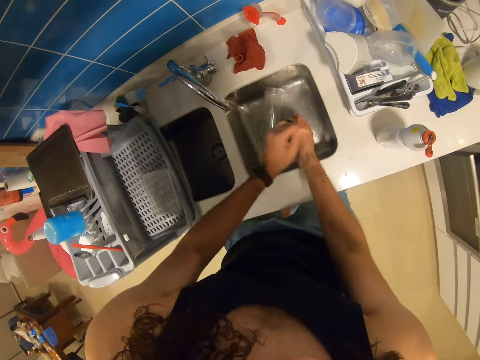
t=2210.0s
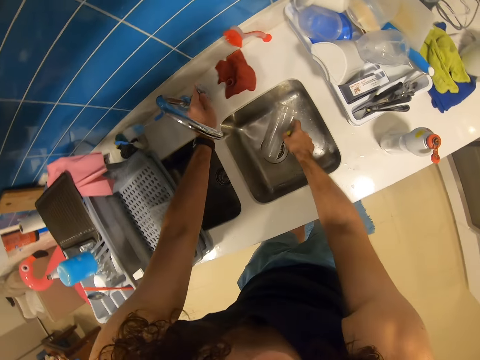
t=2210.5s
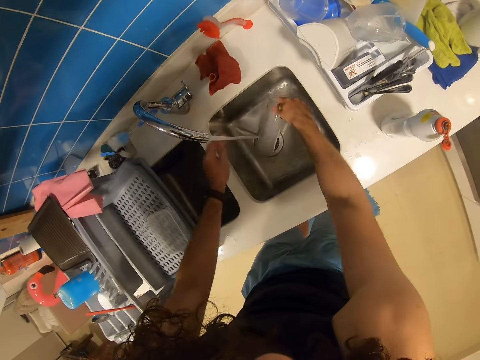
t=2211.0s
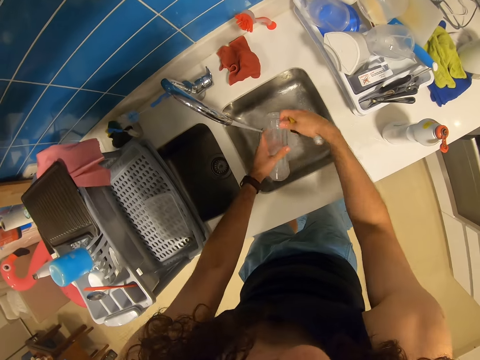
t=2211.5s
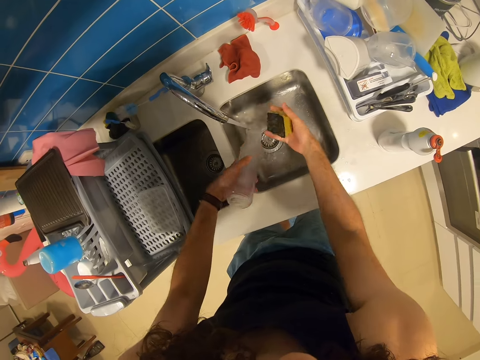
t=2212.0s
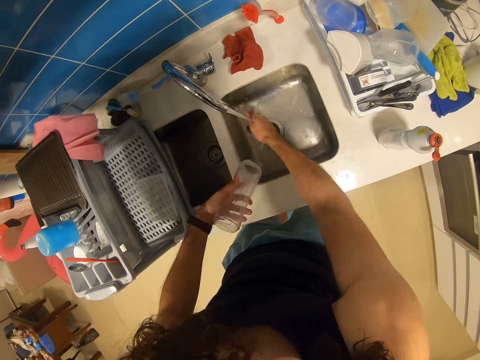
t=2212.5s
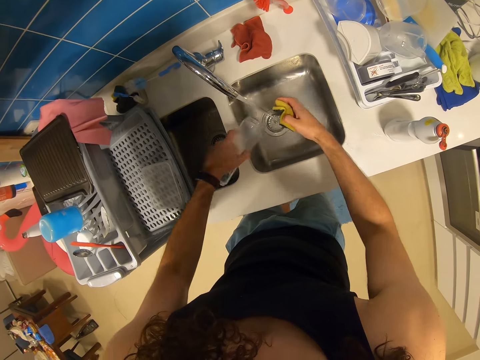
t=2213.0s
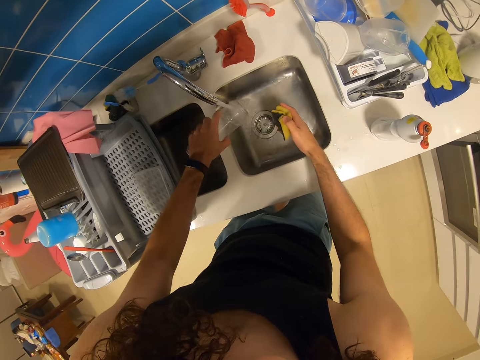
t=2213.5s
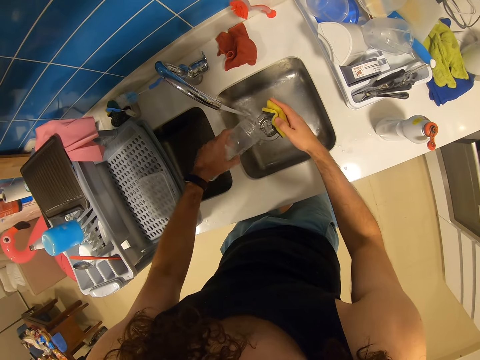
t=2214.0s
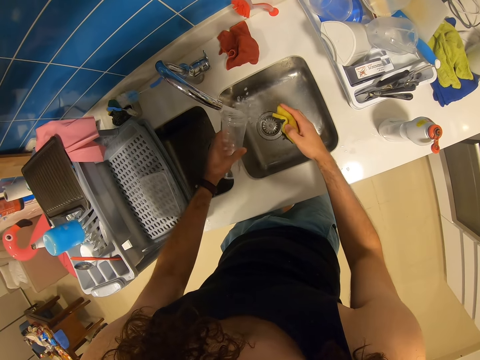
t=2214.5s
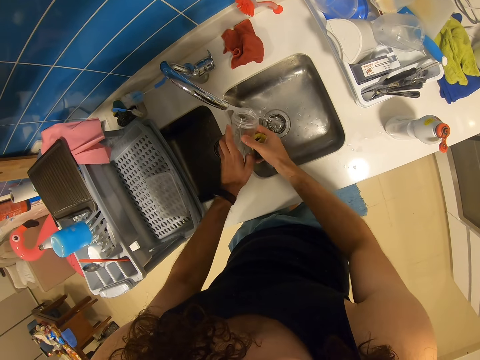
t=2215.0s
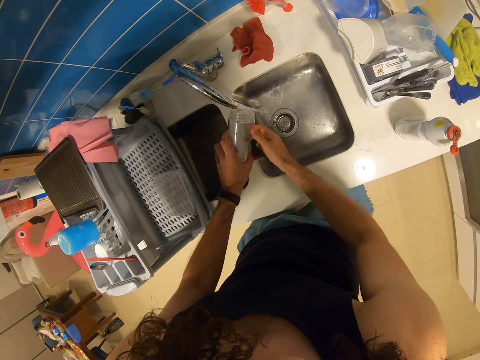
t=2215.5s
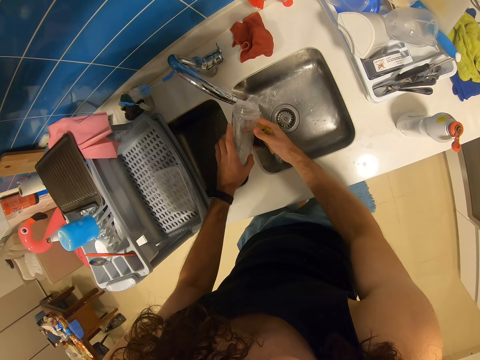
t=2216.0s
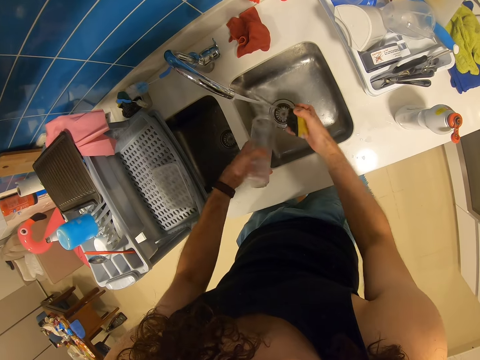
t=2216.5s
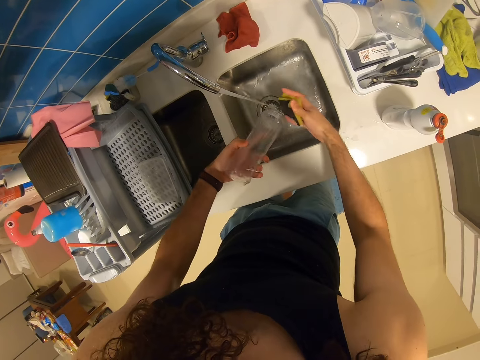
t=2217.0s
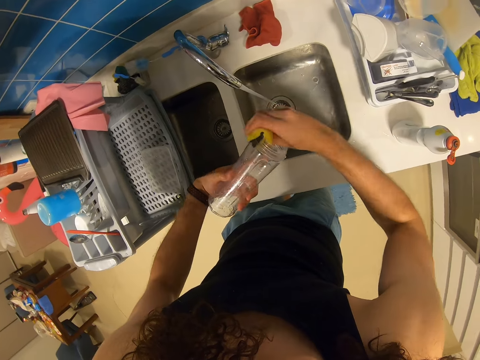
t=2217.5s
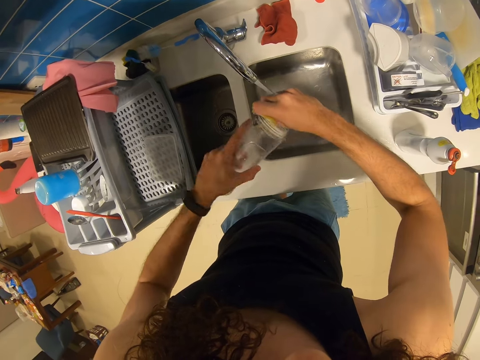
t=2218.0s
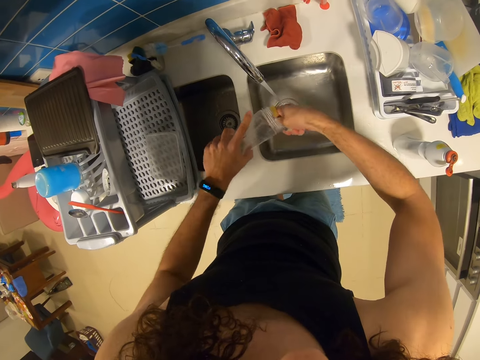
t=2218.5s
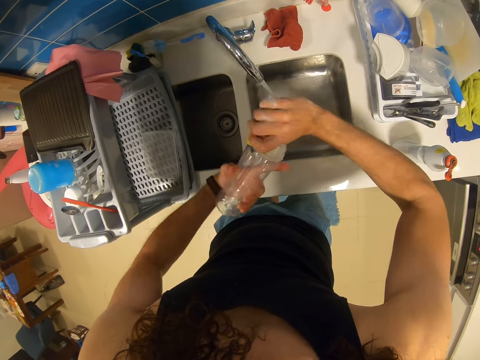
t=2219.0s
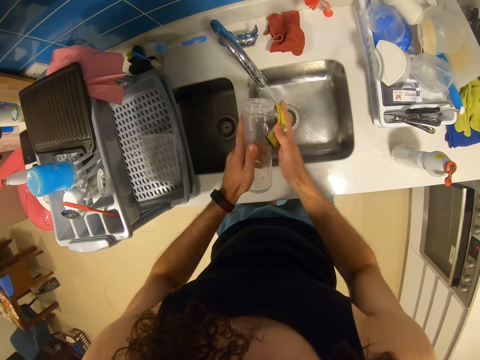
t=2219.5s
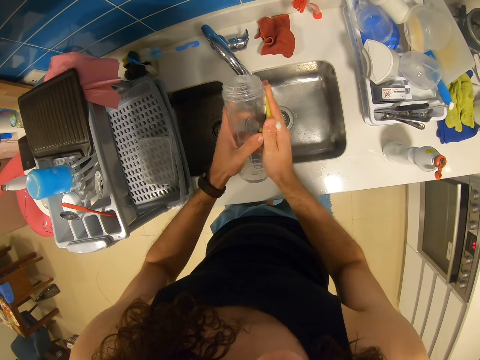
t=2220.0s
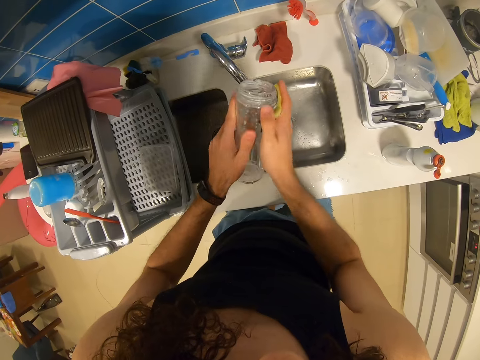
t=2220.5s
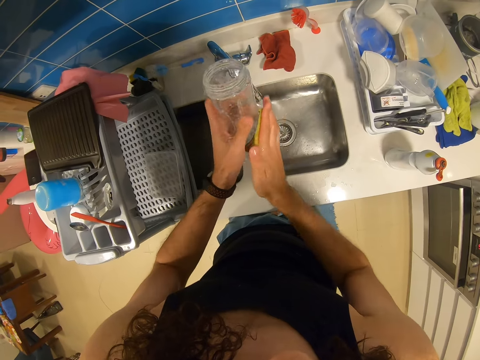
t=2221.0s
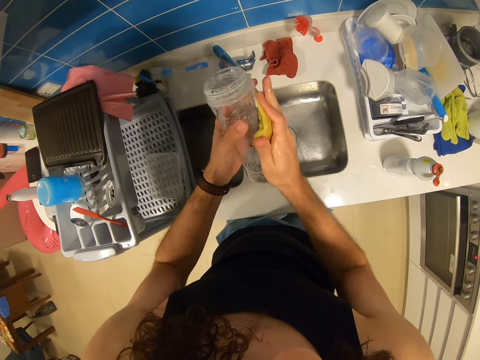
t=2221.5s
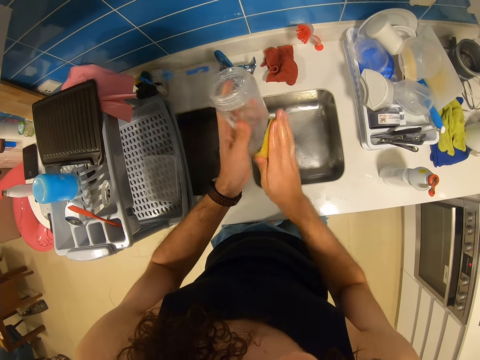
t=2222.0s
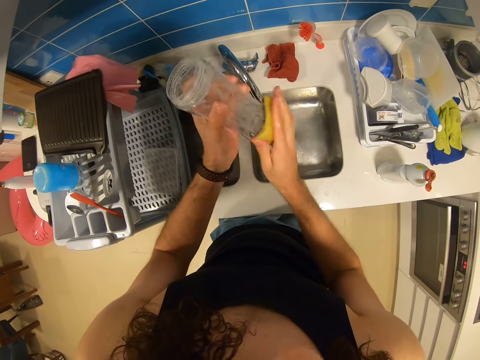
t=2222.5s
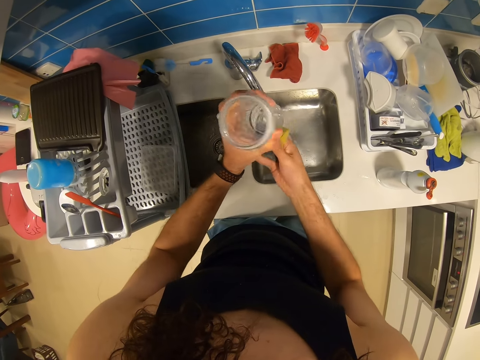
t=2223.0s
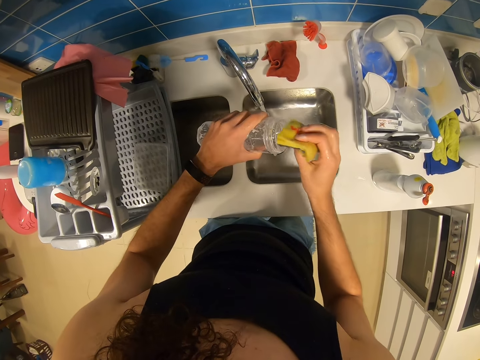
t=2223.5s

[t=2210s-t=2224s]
The camera wearer turns on the tap. They wash the tumbler with a sponge. They pick up the plastic tumbler. They rinse the scouring pad. They rinse the plastic tumbler. They wash the plastic tumbler with the scouring pad.

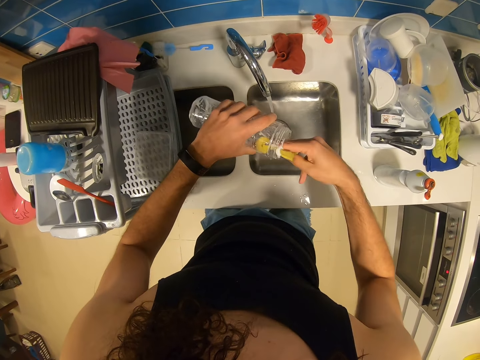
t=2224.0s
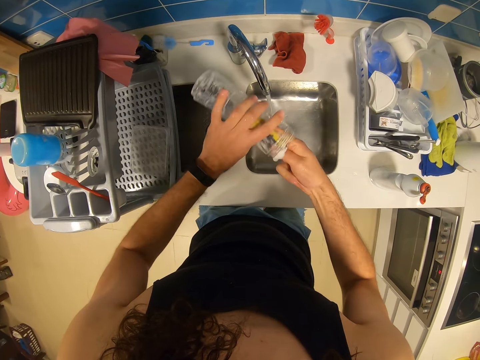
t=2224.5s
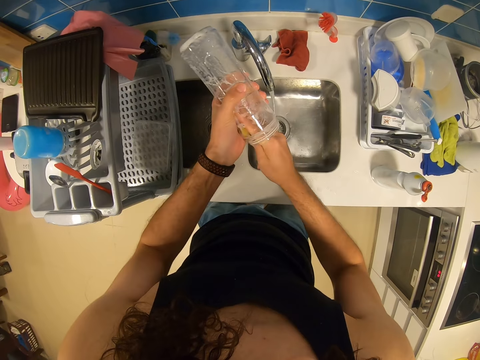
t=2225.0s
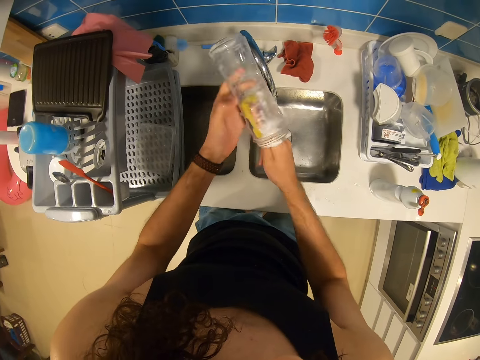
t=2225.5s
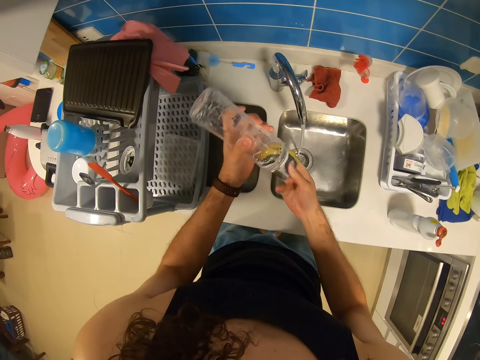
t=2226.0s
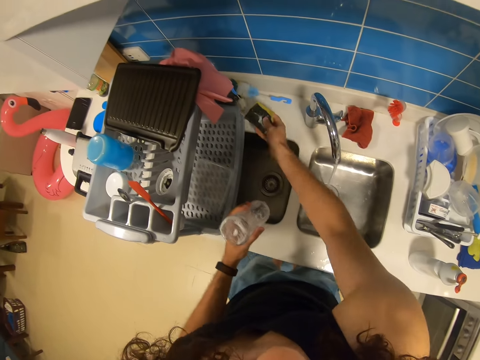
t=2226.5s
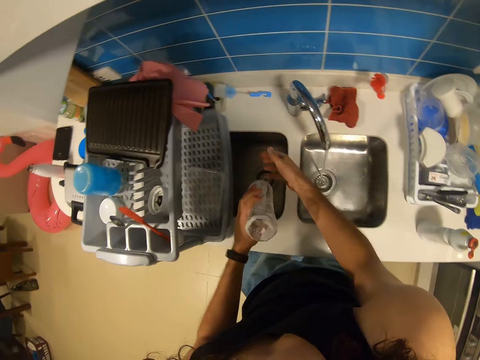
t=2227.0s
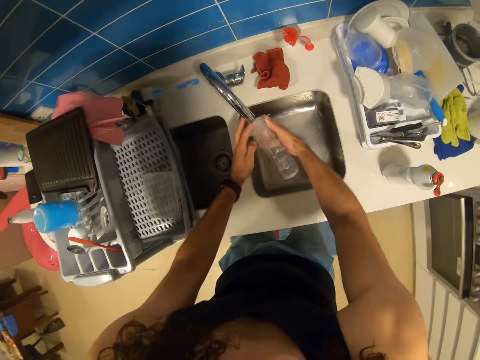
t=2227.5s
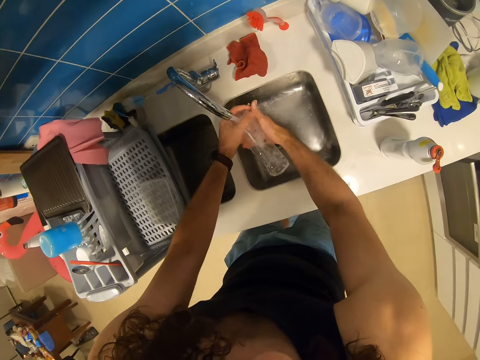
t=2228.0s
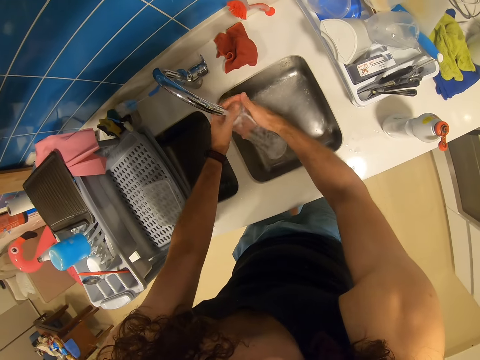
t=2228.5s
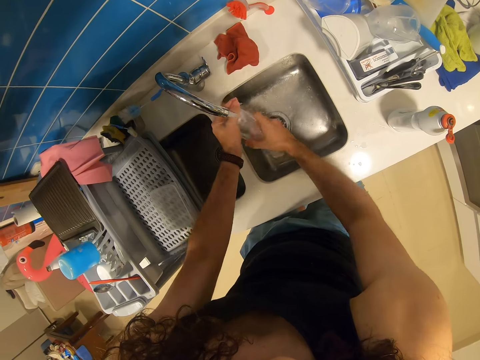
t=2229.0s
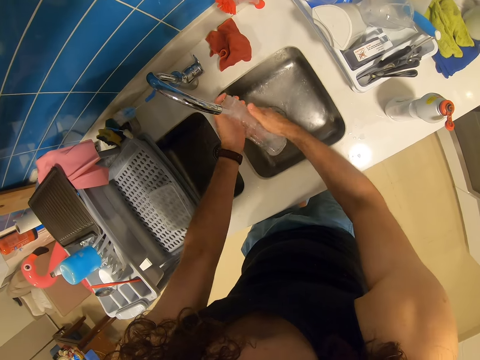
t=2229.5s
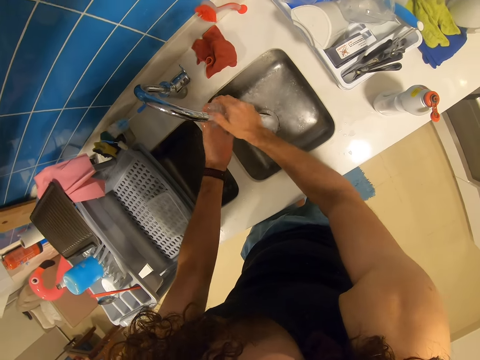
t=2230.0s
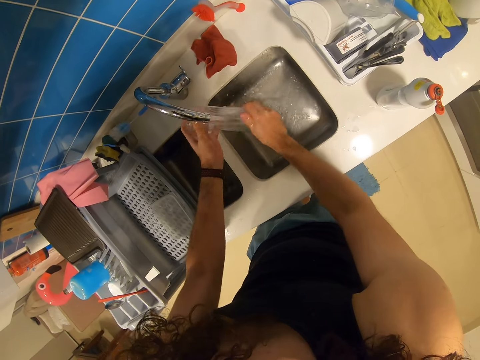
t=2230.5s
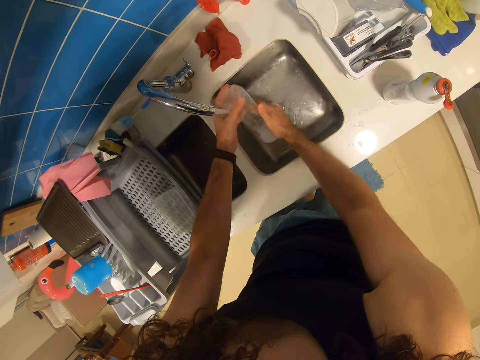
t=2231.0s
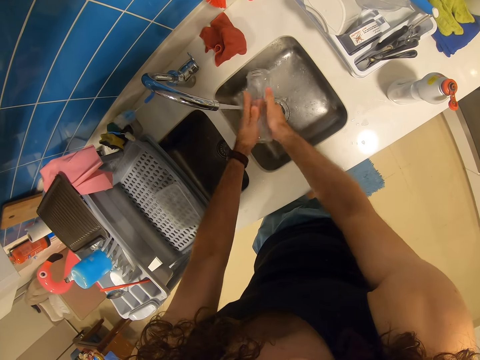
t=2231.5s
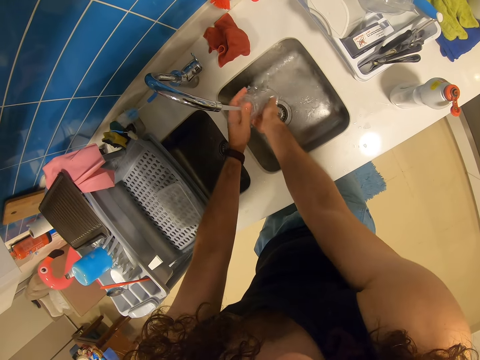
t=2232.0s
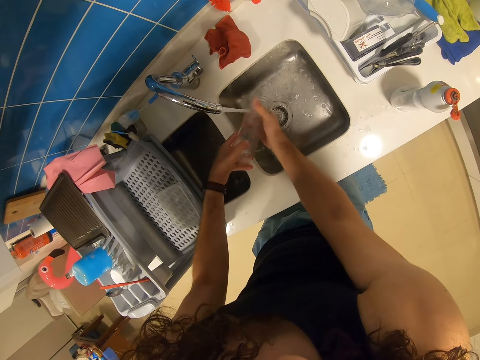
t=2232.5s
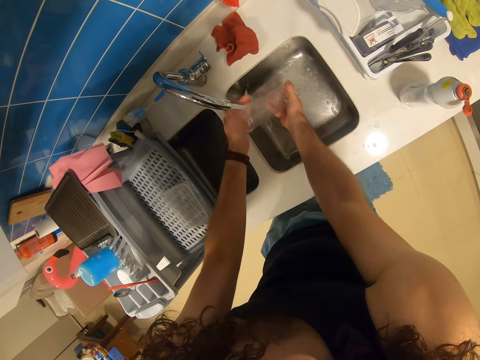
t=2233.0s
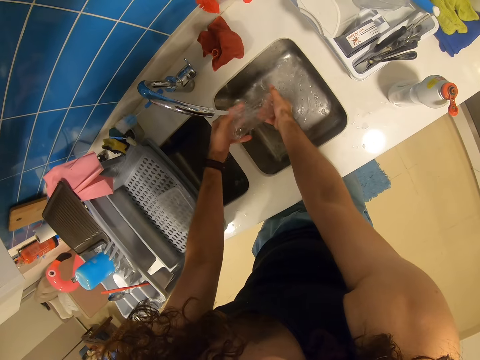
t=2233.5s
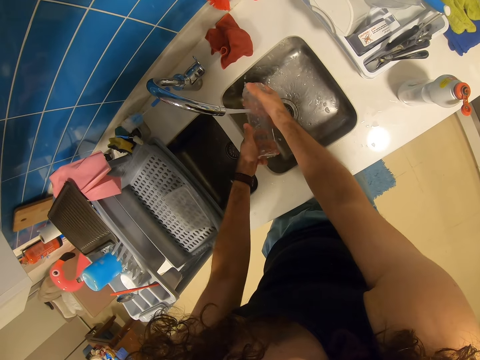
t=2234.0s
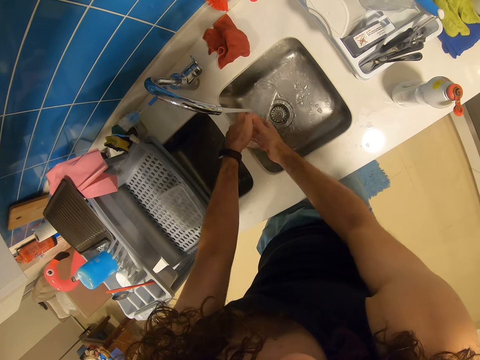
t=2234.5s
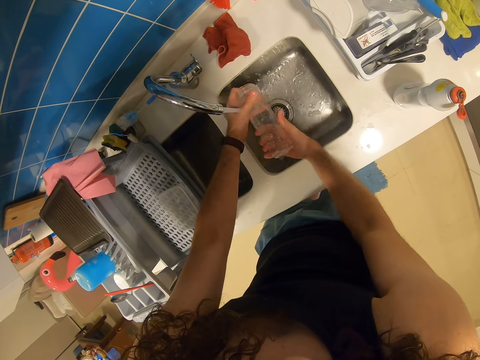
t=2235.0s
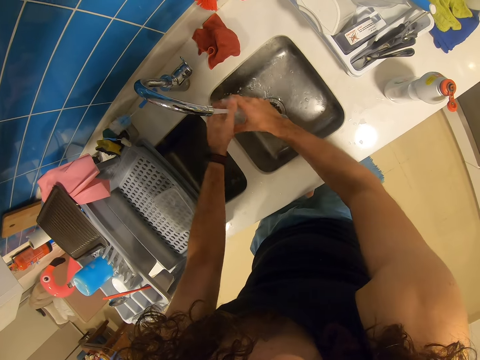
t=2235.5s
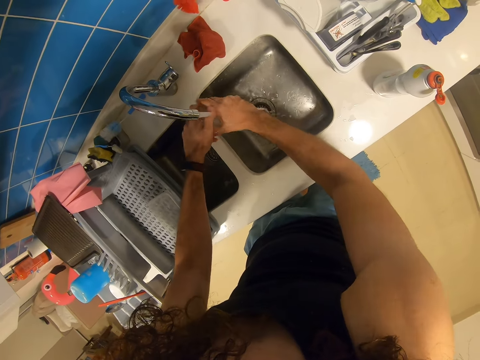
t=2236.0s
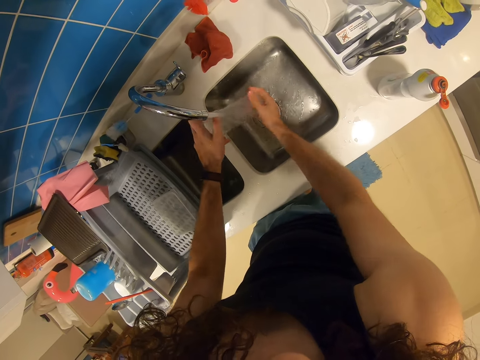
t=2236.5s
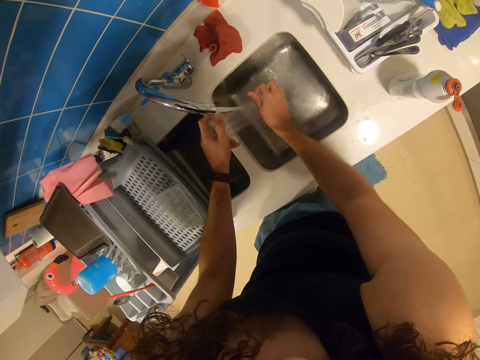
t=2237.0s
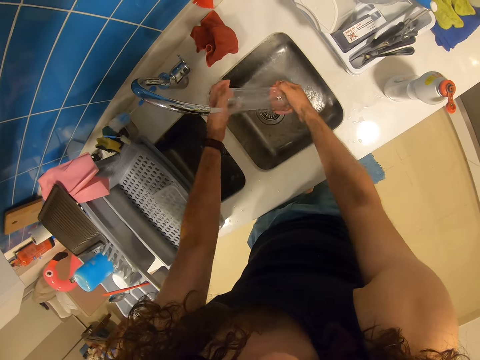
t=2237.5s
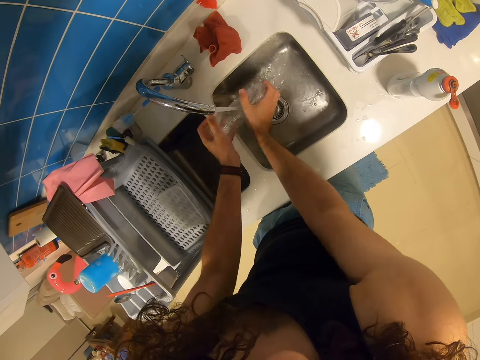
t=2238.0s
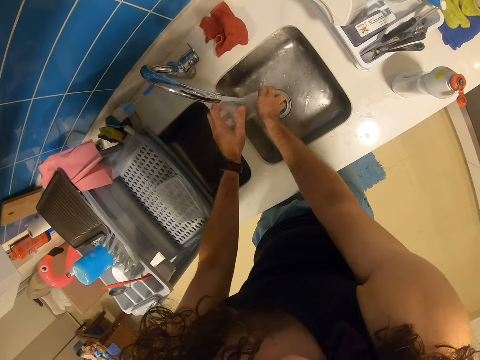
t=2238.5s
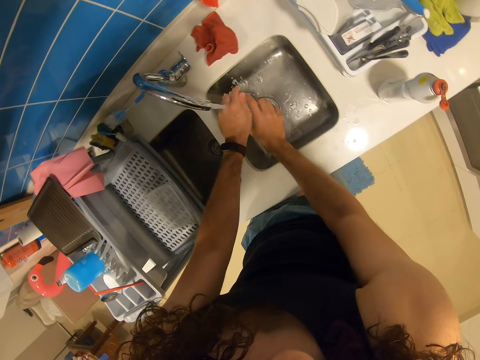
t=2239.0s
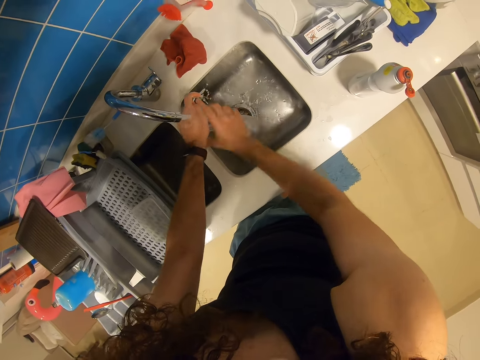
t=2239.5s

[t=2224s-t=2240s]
The camera wearer drops the scouring pad. They rinse the plastic tumbler.
